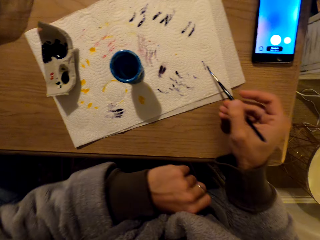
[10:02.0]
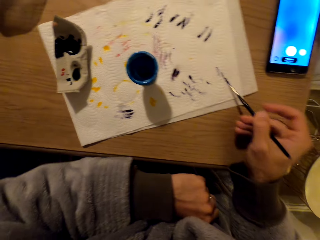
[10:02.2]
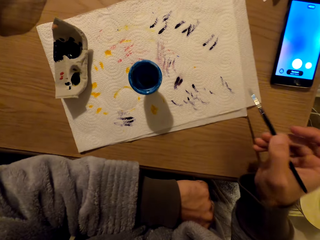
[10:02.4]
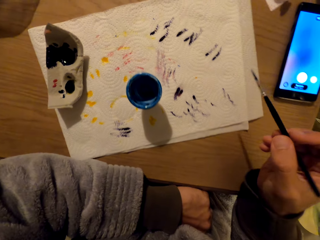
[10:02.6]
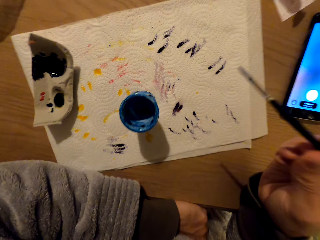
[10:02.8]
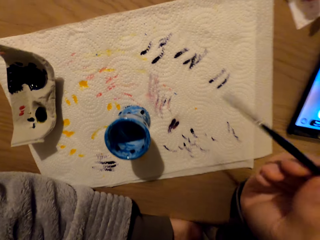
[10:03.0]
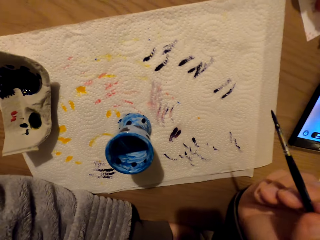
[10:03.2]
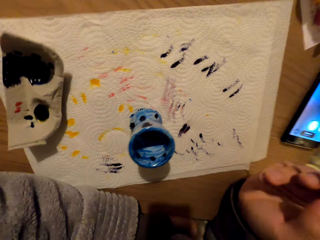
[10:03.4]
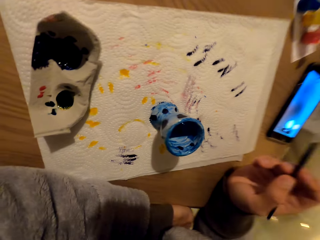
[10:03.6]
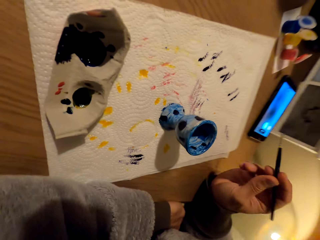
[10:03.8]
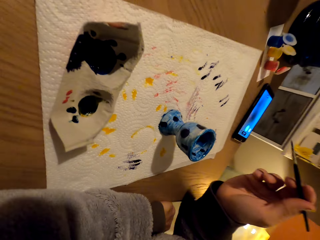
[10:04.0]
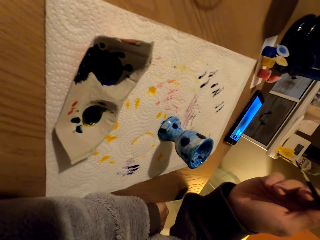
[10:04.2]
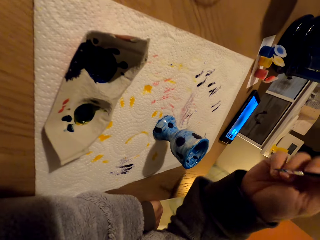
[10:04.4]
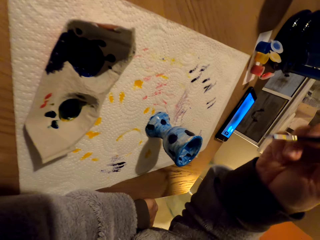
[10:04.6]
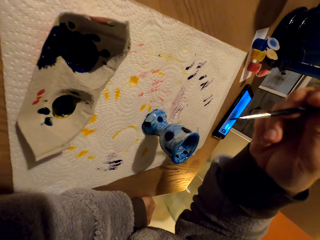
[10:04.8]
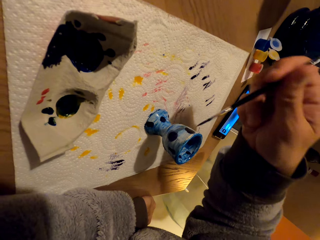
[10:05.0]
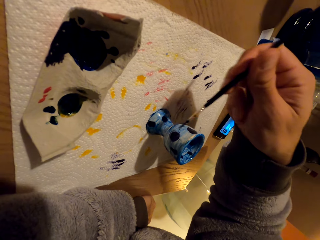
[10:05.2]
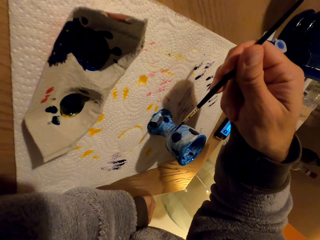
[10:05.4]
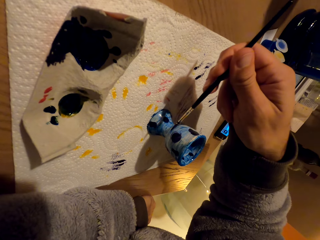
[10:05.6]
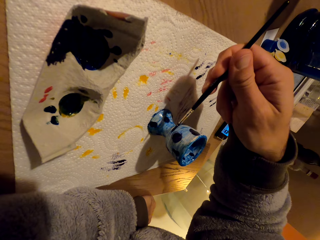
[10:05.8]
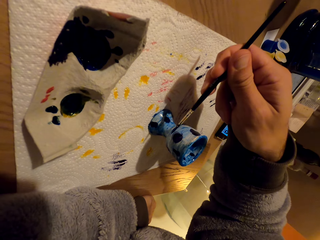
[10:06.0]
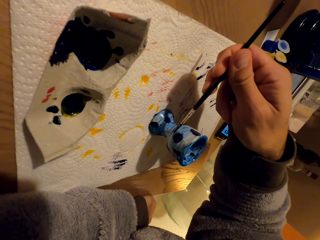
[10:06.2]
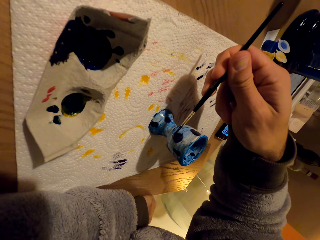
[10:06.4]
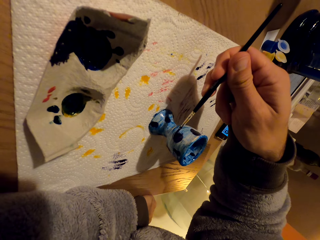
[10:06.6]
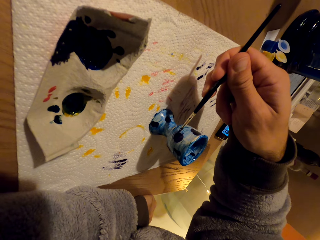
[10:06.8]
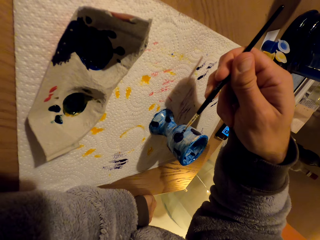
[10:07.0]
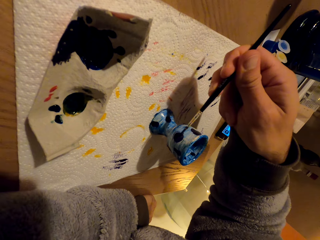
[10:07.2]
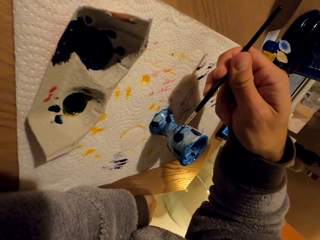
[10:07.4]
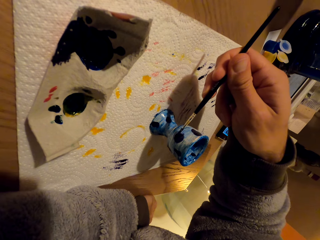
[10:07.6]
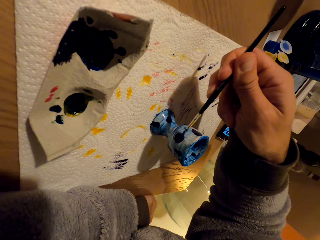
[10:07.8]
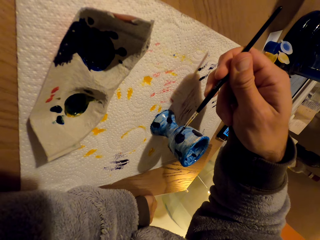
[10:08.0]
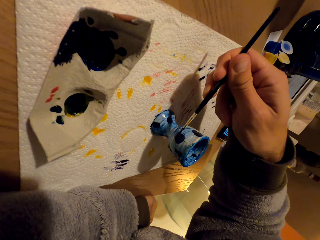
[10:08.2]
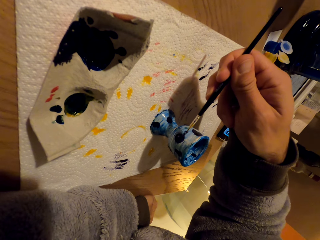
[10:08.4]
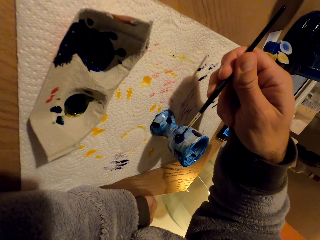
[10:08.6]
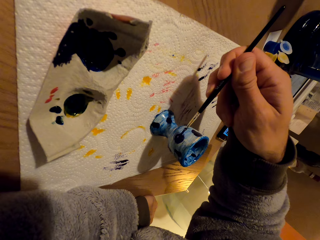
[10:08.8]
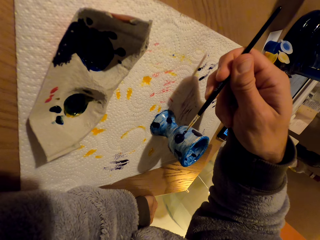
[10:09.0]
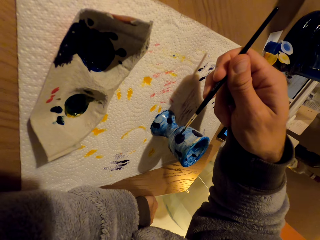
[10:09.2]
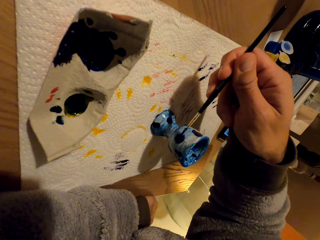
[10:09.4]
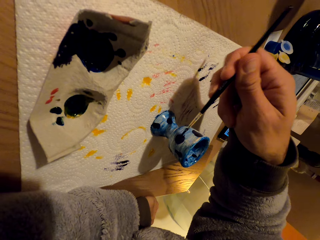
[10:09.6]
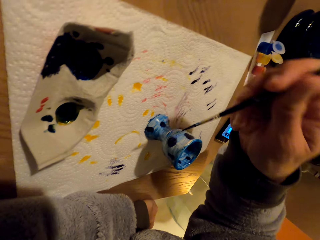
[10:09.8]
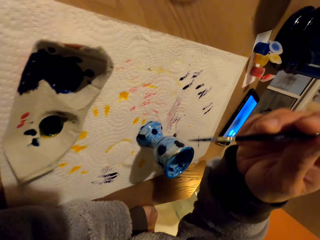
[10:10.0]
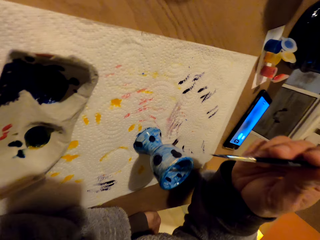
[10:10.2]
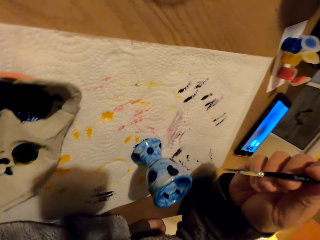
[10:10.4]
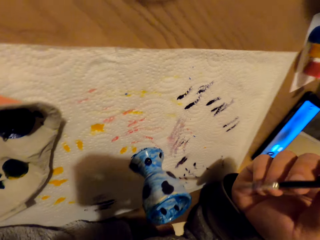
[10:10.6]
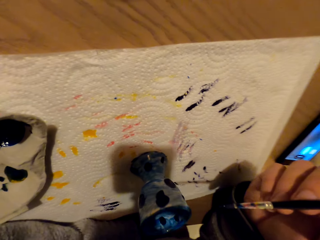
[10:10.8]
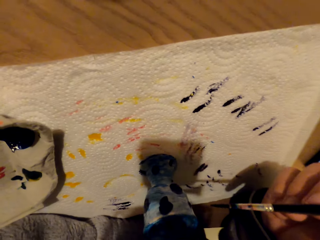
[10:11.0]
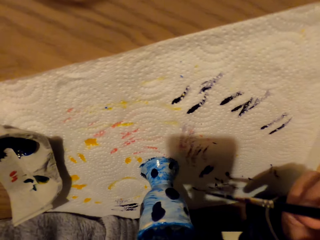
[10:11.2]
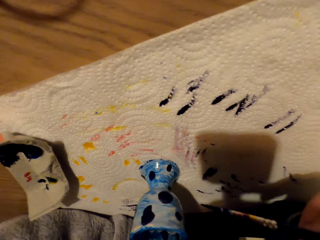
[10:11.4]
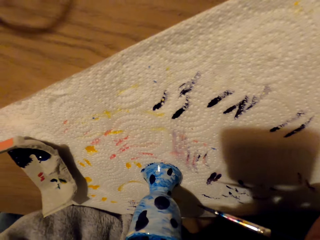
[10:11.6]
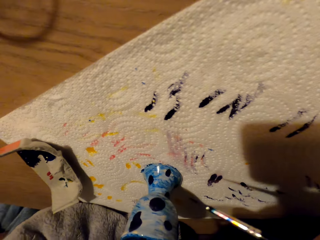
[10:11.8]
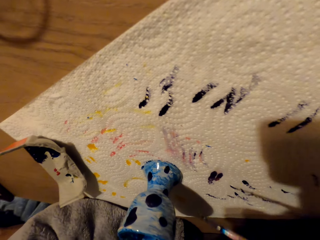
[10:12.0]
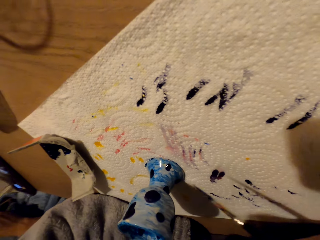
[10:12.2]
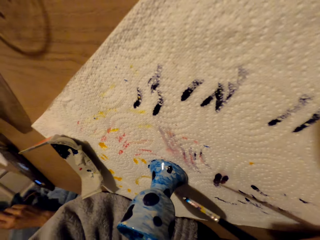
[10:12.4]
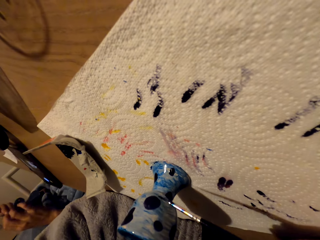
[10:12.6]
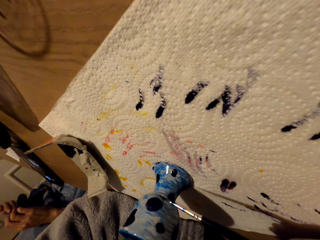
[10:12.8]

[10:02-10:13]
The camera wearer wipes the brush. He looks at the pot. He spreads the paint. He lifts up his right hand.

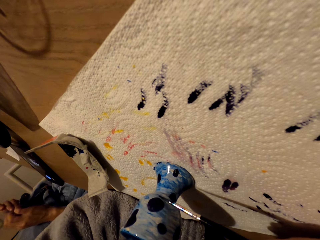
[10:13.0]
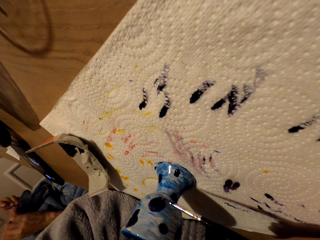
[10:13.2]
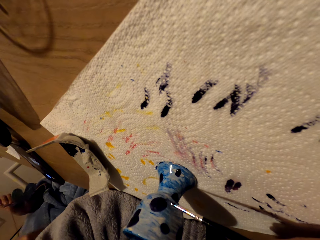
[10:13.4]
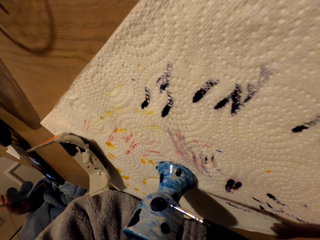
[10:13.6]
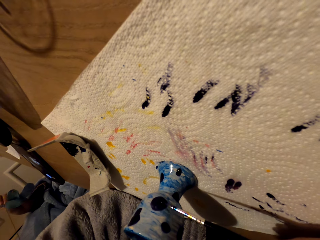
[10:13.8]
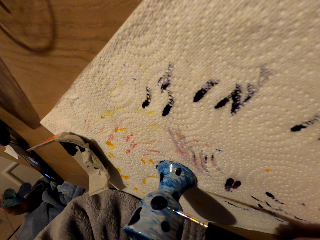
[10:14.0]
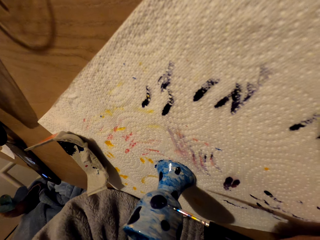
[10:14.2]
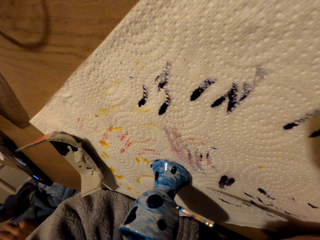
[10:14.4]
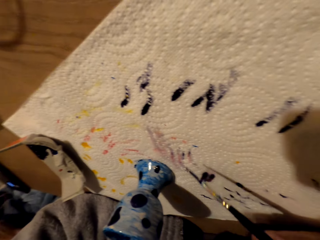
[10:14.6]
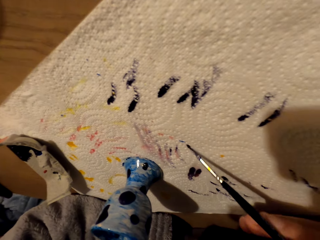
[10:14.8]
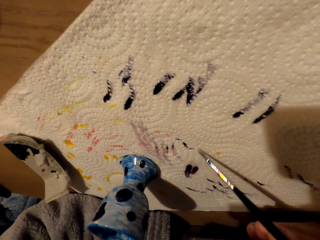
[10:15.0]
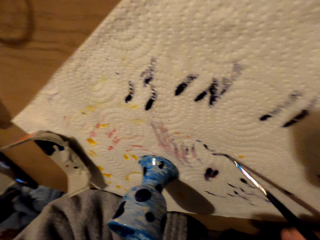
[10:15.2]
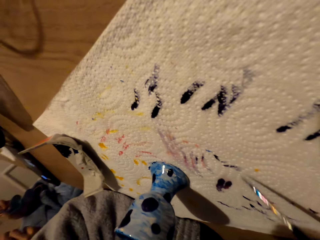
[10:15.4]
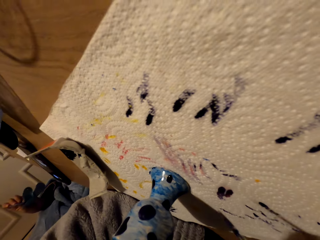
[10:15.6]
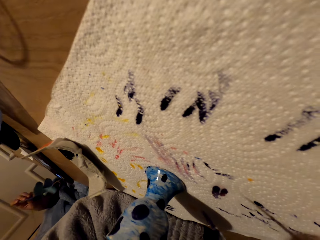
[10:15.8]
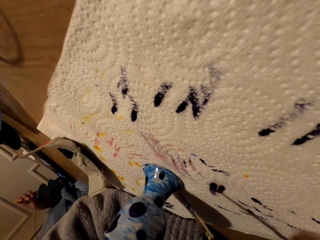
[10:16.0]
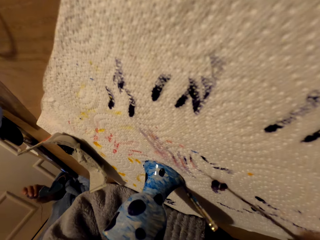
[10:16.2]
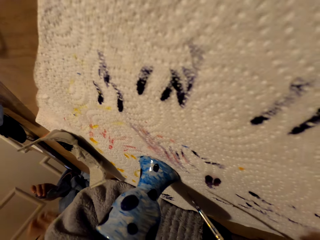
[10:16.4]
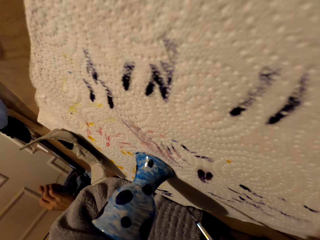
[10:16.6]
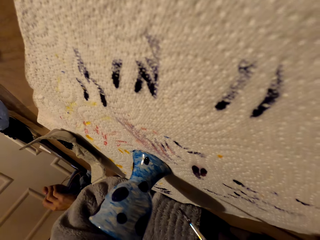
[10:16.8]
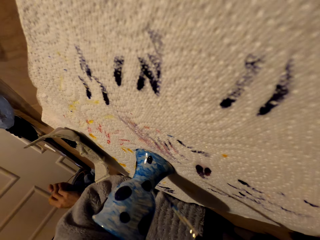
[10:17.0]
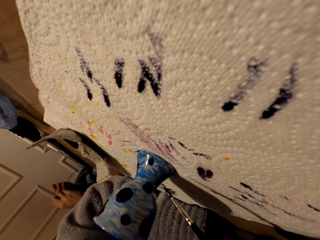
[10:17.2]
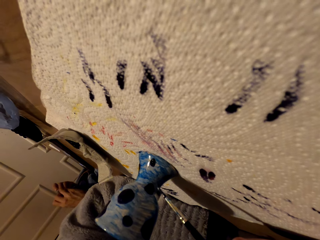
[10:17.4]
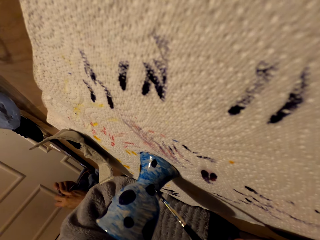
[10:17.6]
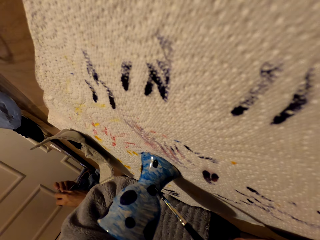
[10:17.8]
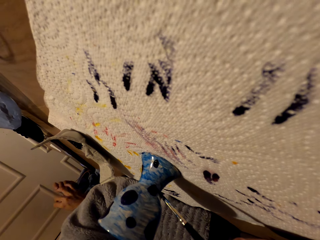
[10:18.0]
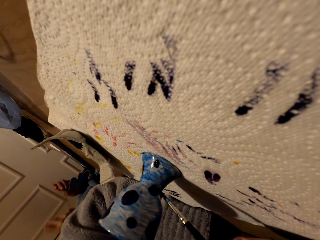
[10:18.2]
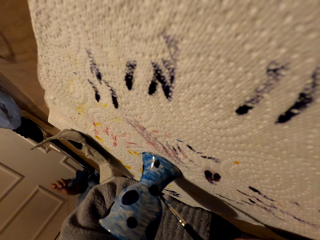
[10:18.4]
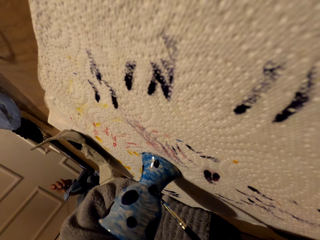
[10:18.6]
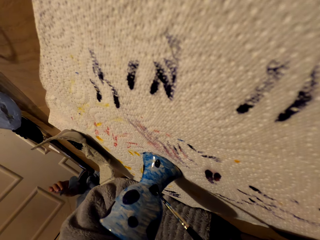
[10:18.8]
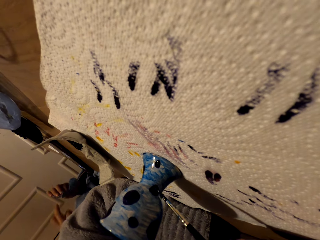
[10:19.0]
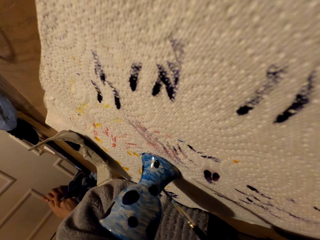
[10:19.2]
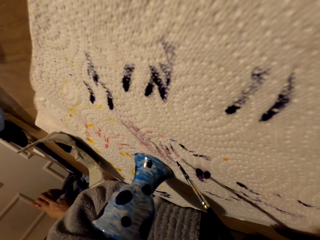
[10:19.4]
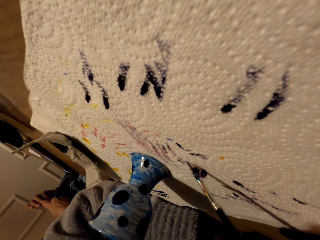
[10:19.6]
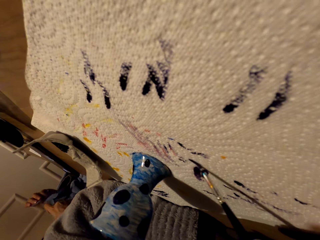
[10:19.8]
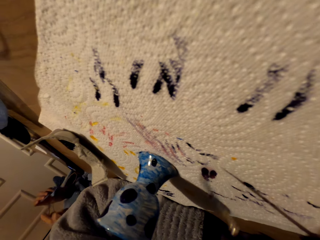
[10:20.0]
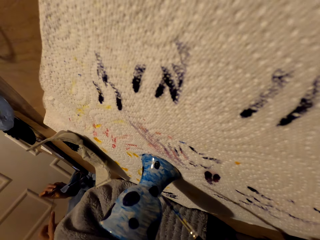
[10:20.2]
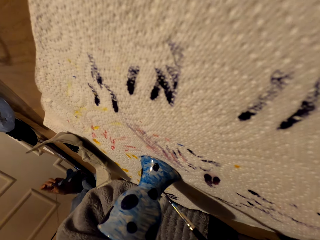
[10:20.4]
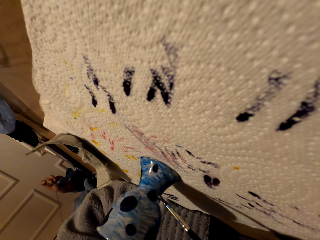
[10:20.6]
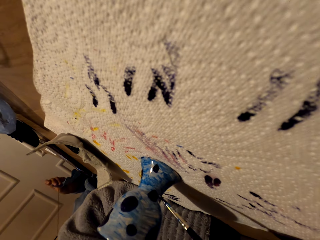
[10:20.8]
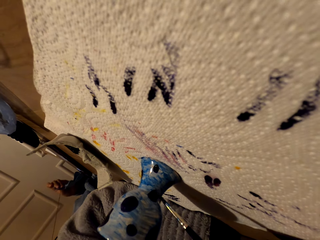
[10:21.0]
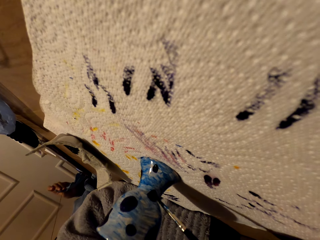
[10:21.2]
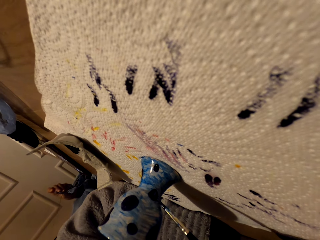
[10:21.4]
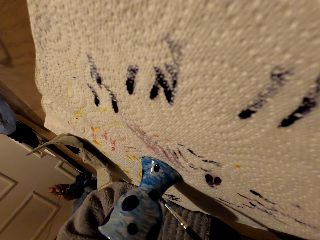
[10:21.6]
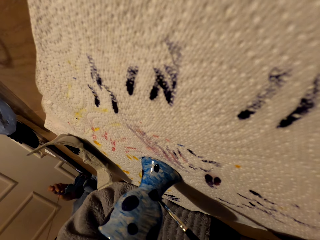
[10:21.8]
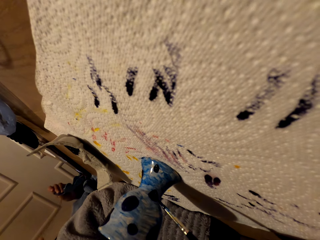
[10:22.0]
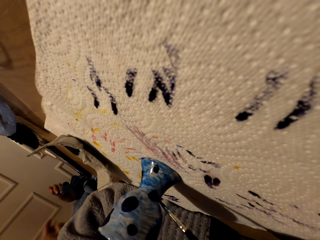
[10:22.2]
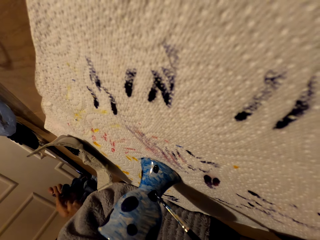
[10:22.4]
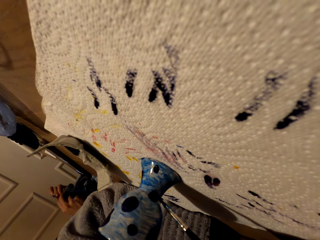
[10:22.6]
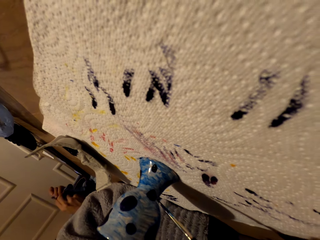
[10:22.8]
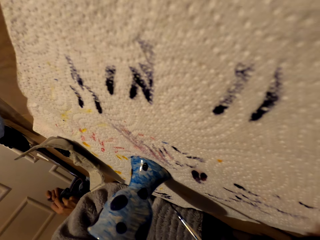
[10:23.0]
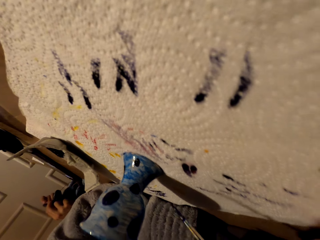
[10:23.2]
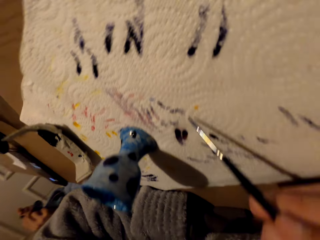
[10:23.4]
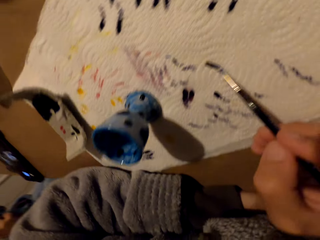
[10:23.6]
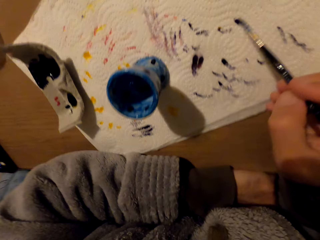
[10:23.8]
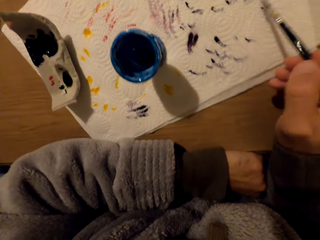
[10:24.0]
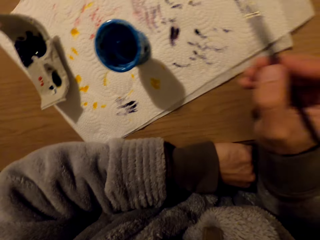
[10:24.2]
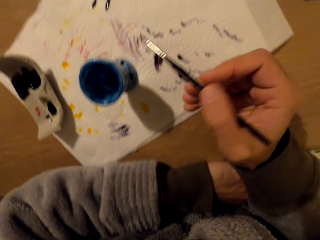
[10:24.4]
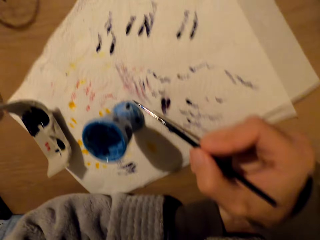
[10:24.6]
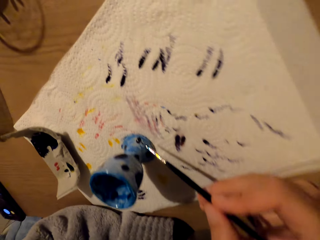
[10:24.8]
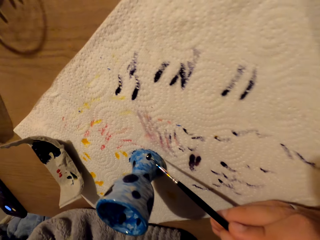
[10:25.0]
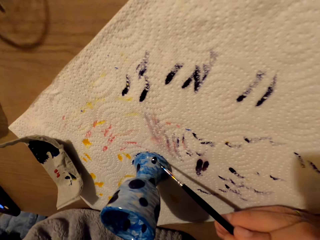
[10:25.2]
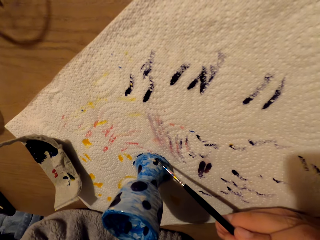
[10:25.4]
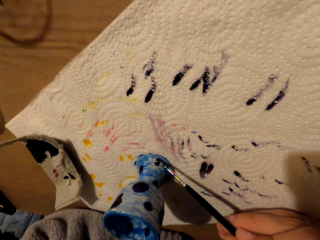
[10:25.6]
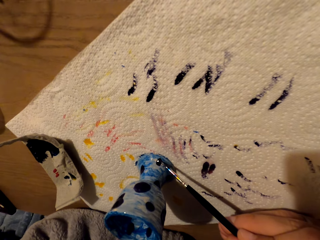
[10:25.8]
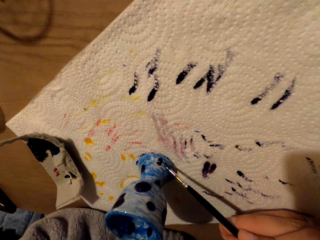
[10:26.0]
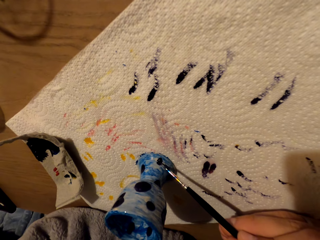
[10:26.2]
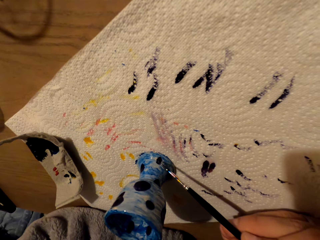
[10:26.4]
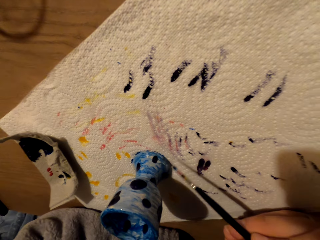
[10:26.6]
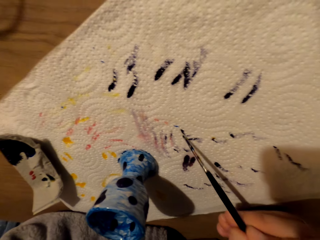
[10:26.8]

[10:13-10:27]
The camera wearer paints. He wipes the brush. He spreads paint on the pot. He wipes off the paint. He lifts up his right hand. He spreads paint with the brush. He wipes the brush on the paper towel. He lifts up his right hand. He removes excess paint on the pot.
